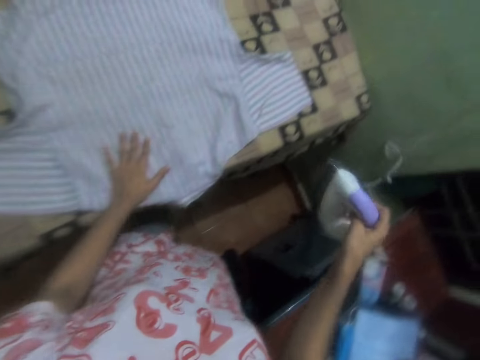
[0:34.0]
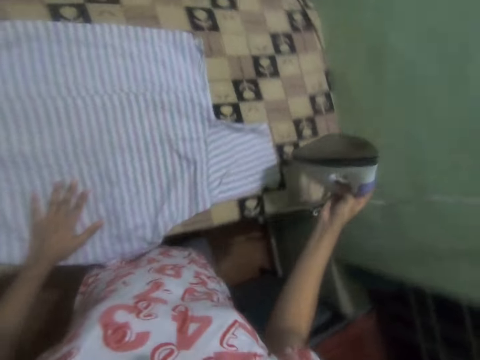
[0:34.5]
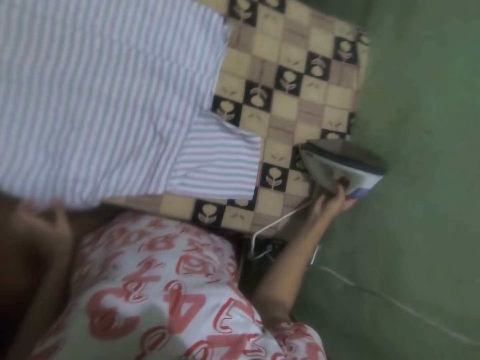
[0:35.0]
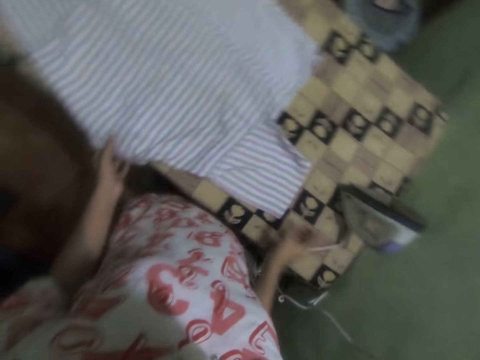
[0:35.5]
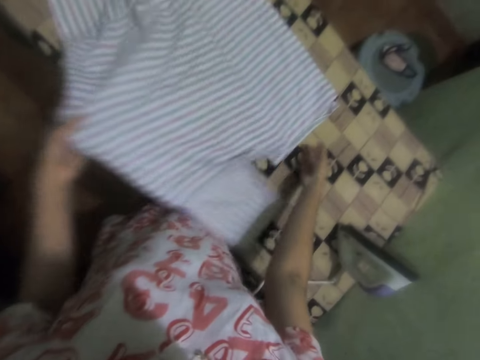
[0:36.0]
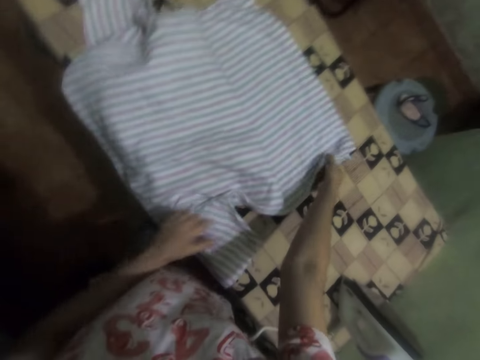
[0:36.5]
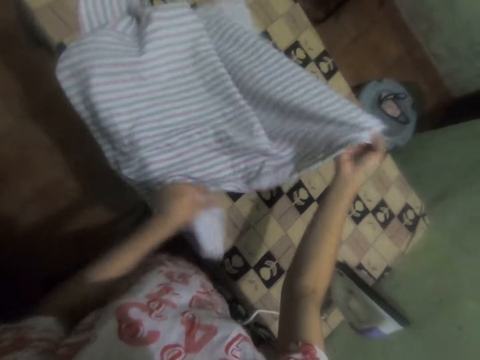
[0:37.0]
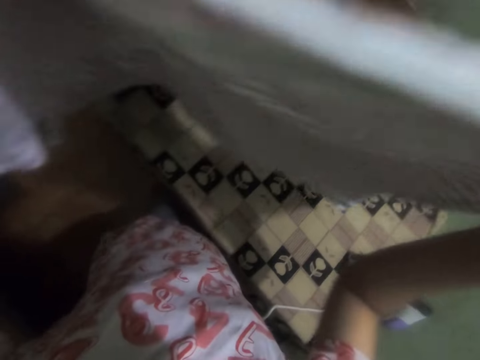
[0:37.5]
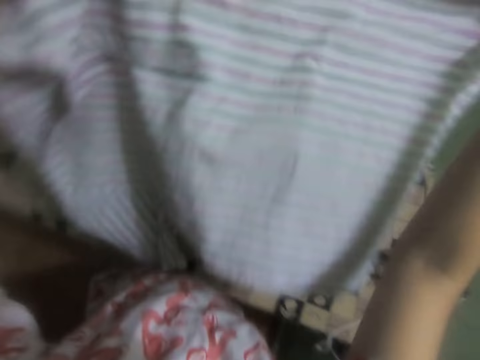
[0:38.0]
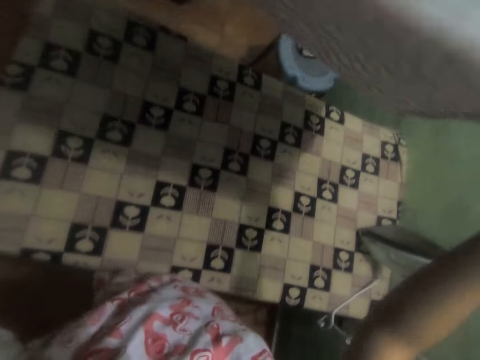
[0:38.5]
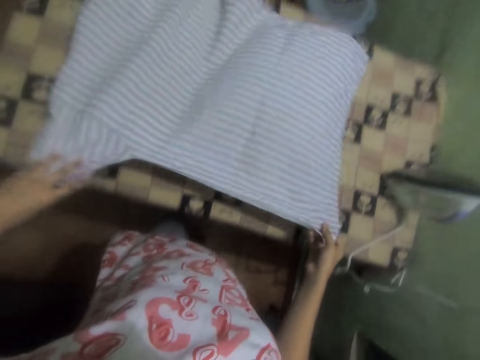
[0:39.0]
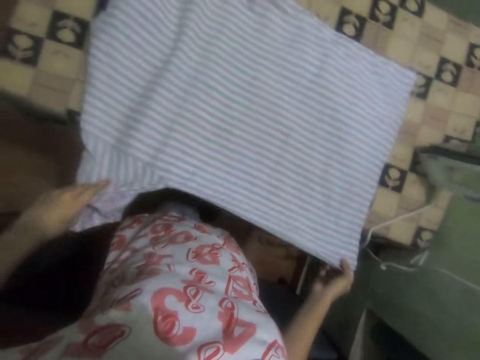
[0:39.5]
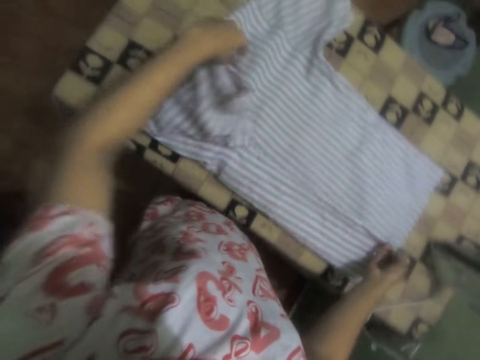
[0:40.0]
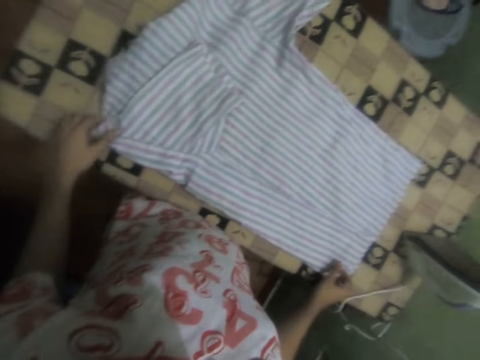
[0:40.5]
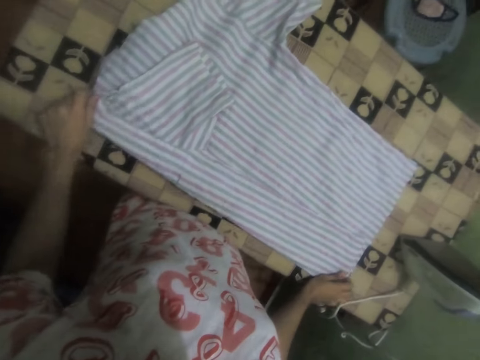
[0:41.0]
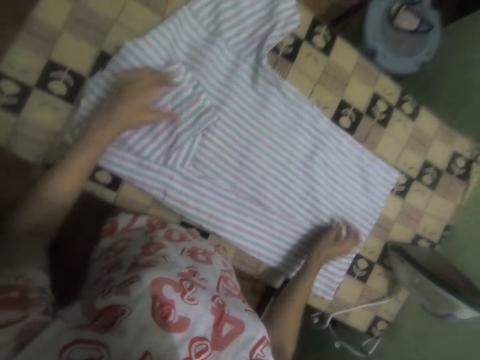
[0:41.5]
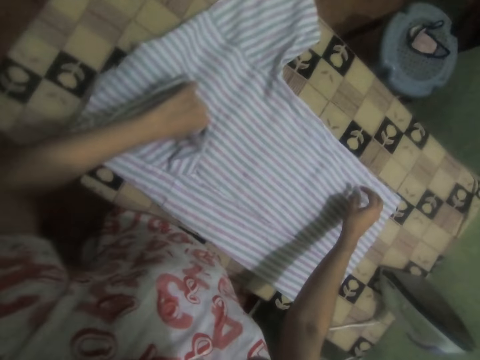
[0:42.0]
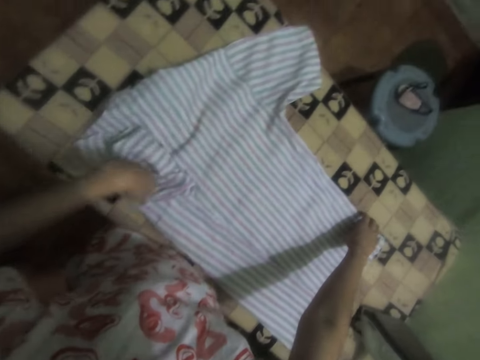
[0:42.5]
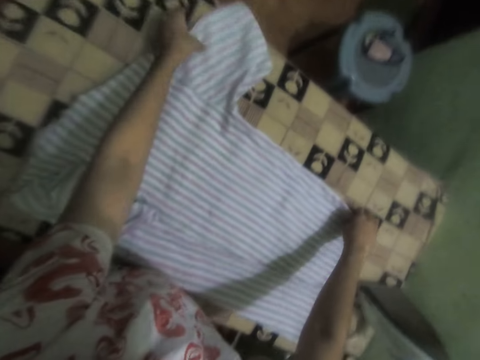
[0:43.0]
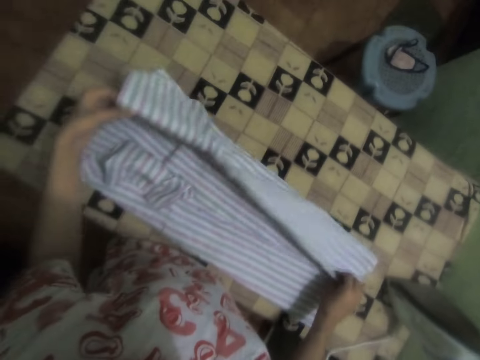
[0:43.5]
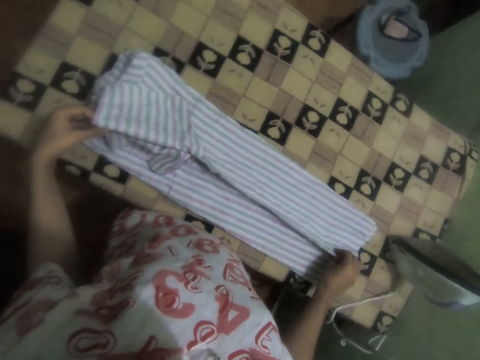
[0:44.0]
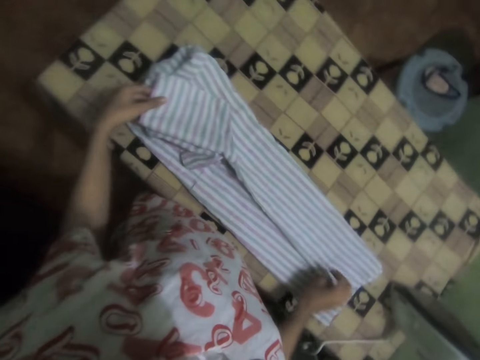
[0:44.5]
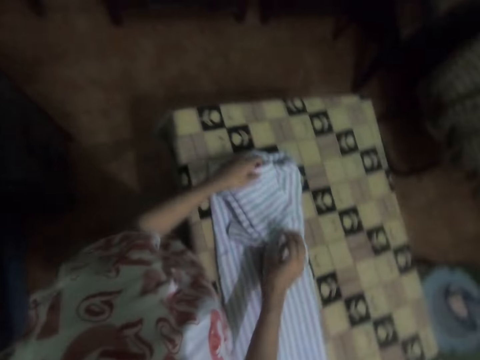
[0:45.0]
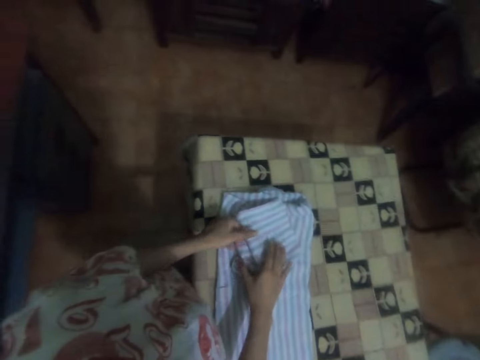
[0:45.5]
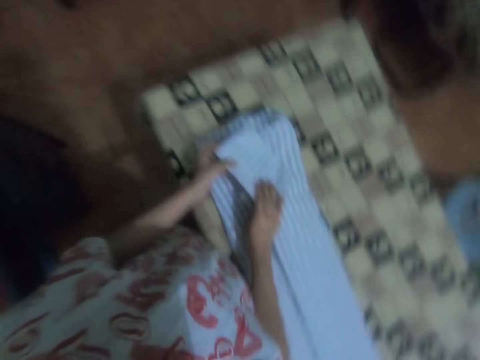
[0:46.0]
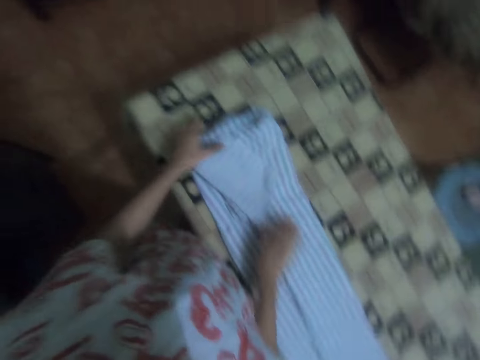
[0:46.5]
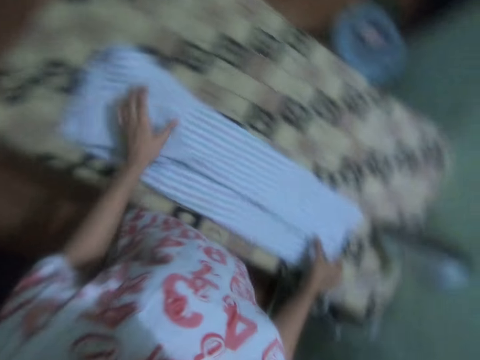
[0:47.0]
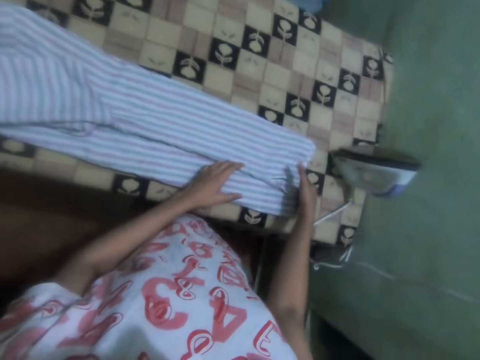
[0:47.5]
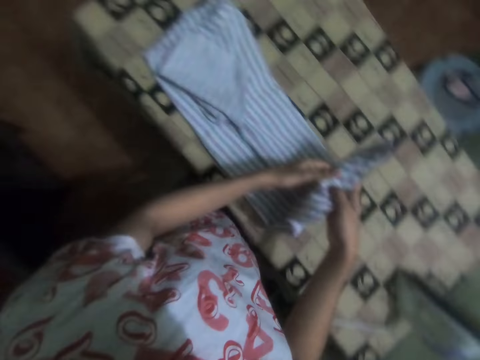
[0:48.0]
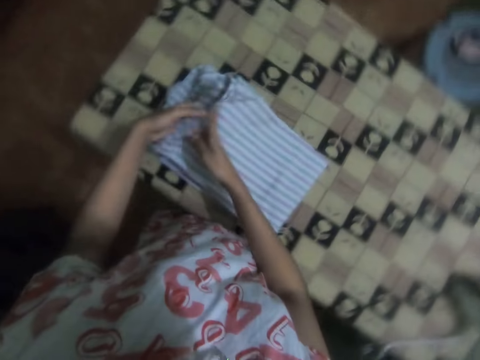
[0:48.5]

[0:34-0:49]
The camera wearer holds the shirt. They put the iron box on the iron board. They pull the shirt. They lift the shirt. They put the shirt on the table. They fold the shirt.

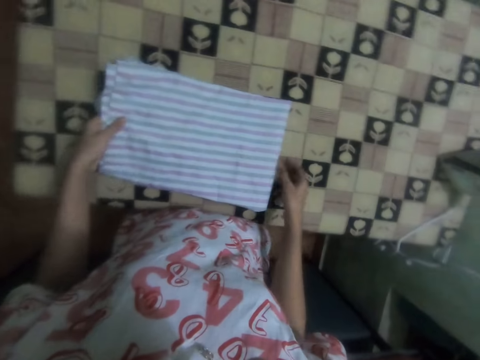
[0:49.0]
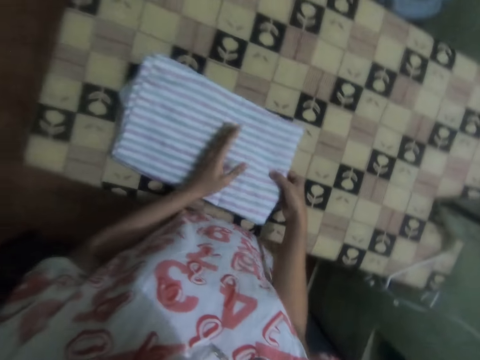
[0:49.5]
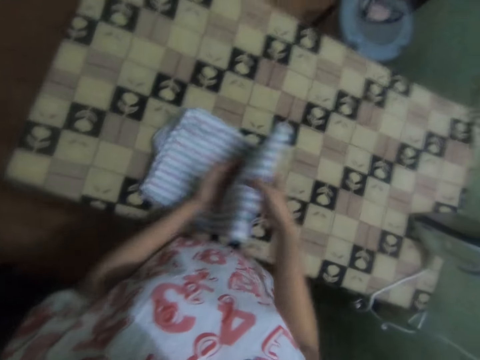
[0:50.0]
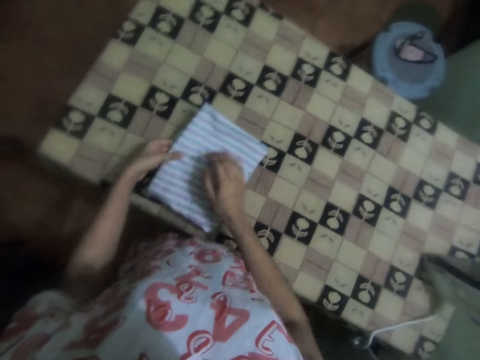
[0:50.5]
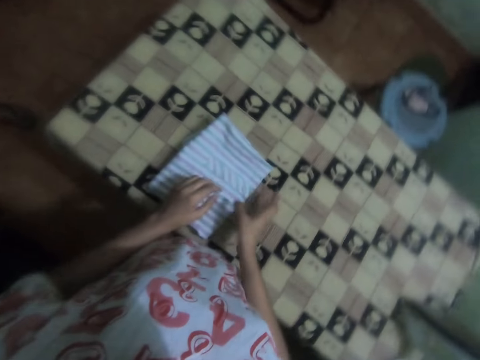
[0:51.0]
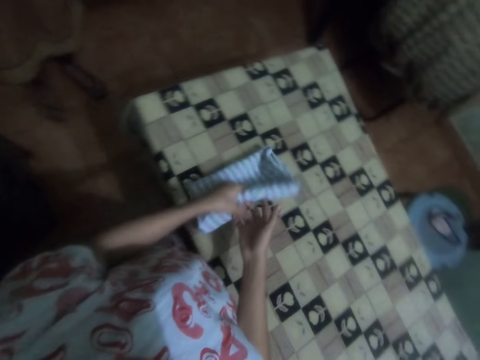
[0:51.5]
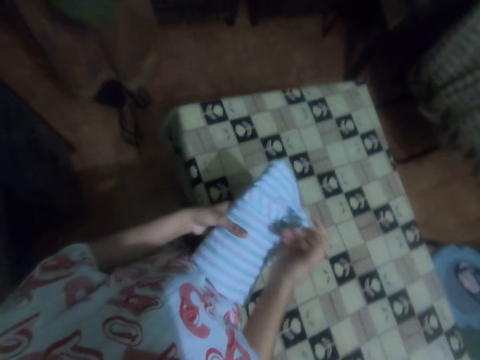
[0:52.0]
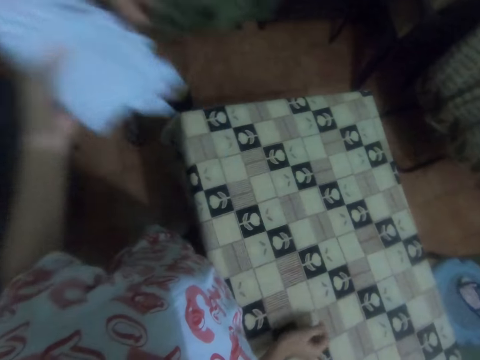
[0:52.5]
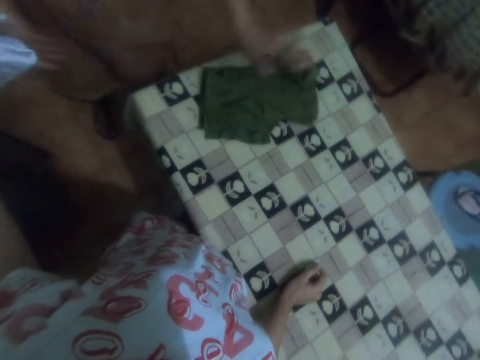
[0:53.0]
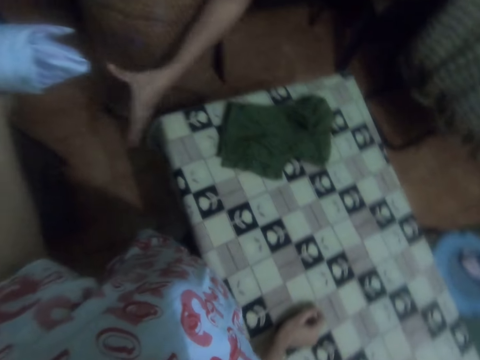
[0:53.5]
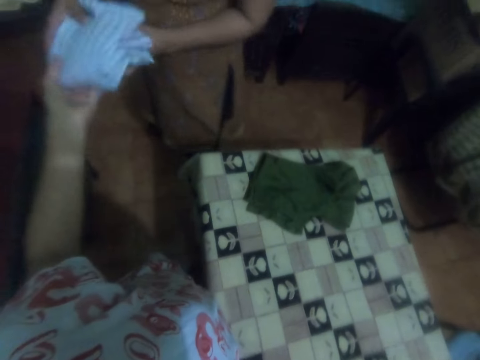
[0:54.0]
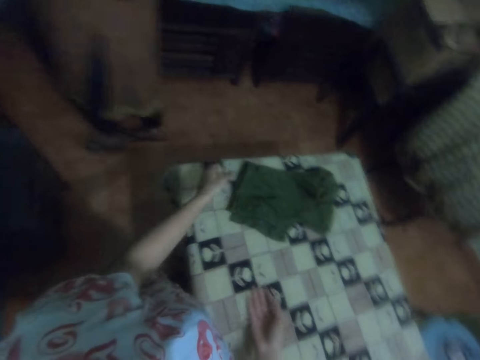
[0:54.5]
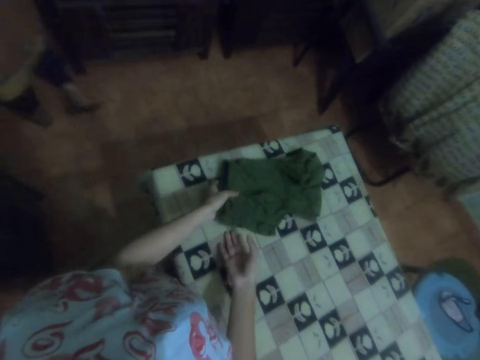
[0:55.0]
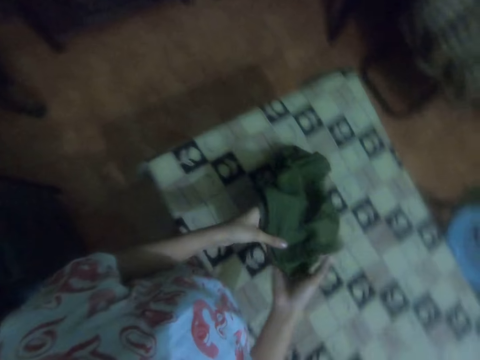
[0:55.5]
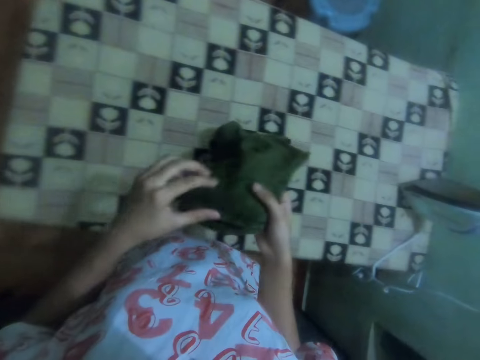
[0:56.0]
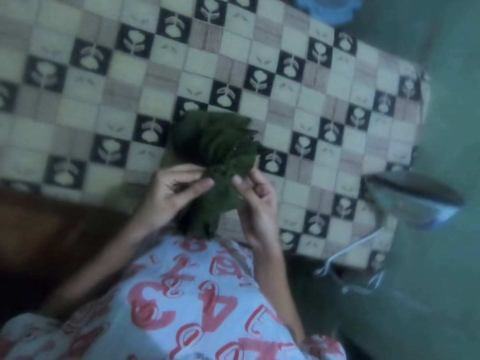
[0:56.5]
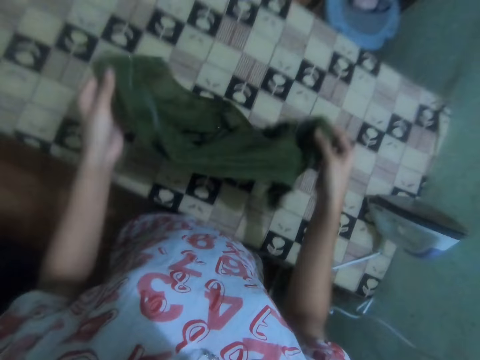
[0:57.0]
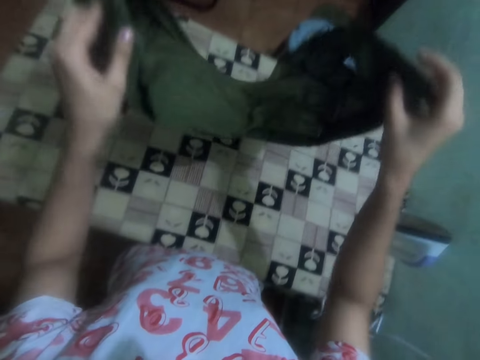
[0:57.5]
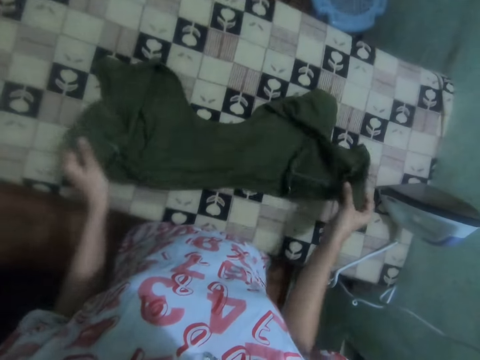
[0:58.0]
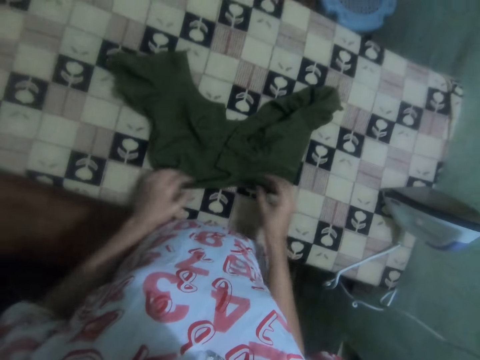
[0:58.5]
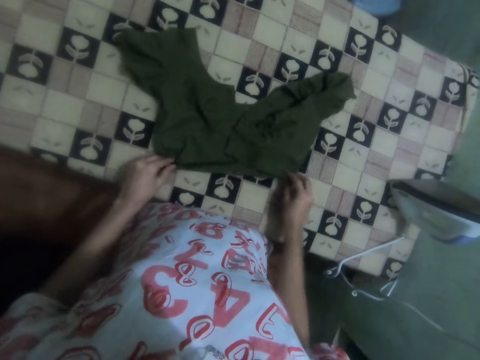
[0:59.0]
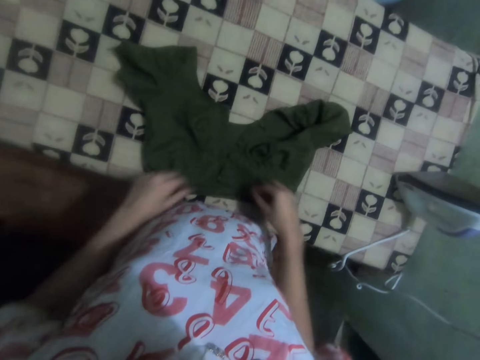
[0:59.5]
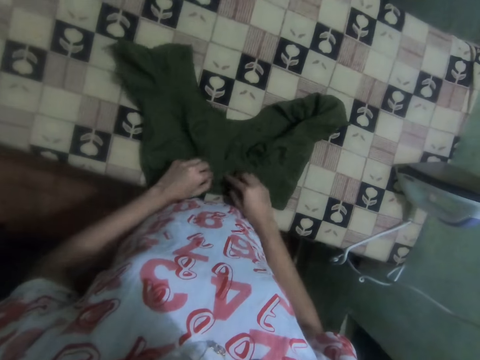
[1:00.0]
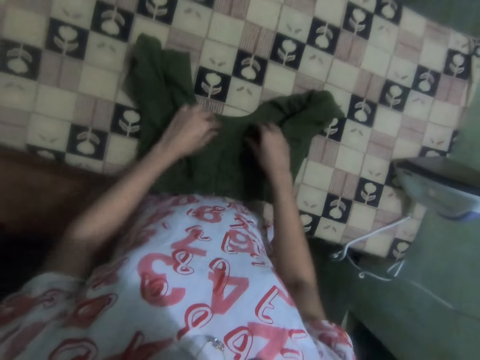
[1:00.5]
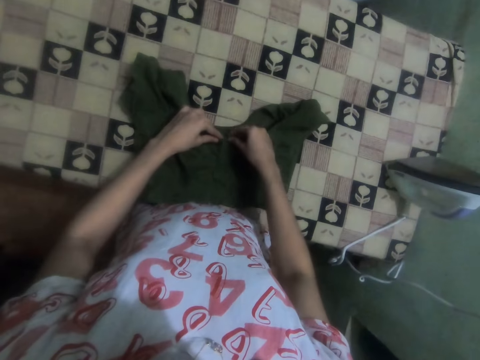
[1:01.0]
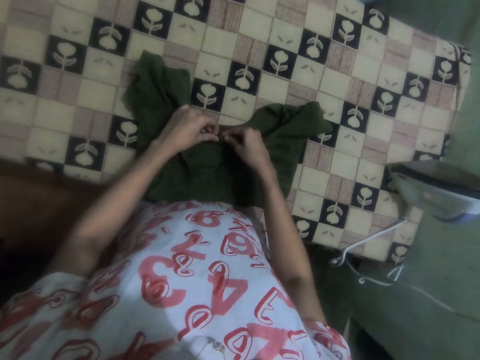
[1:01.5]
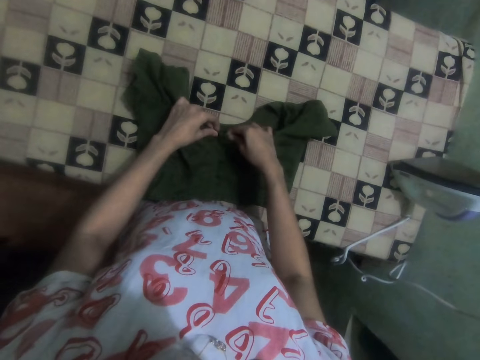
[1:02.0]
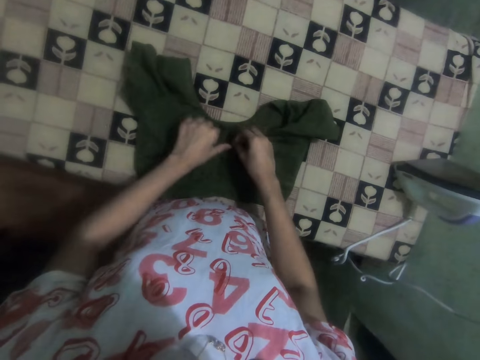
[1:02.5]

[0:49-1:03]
A woman walks. The camera wearer gives the shirt to the woman. The woman puts the shirt on the table. The woman walks. The camera wearer takes a cloth, pulls a top. They put the cloth on the right hand. They unfold the top. They put the cloth on the table, adjust the cloth. They button the top.
